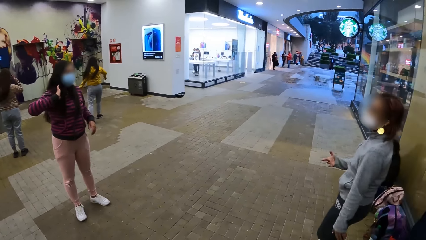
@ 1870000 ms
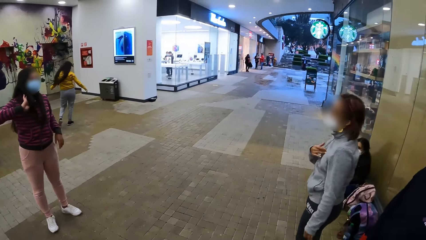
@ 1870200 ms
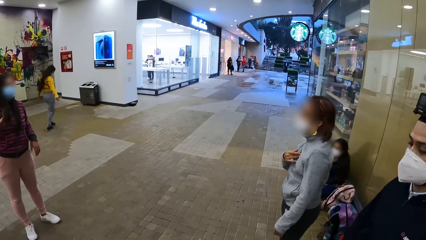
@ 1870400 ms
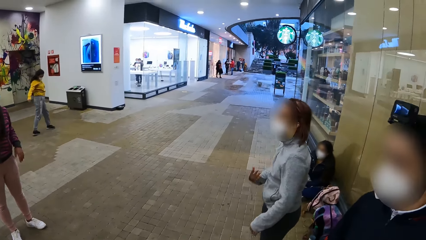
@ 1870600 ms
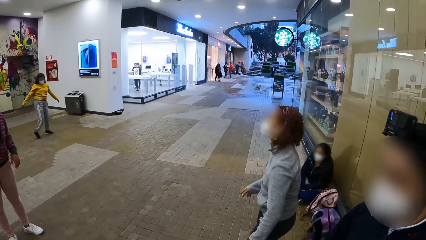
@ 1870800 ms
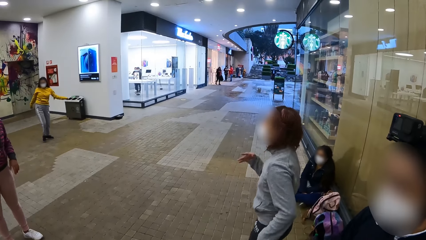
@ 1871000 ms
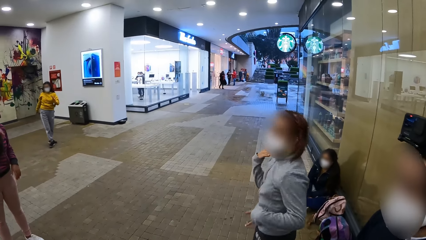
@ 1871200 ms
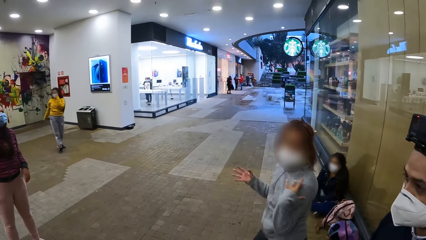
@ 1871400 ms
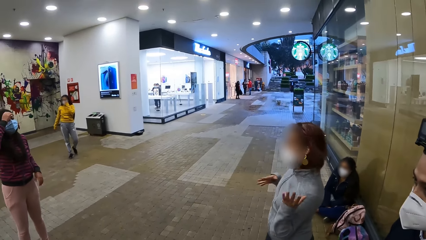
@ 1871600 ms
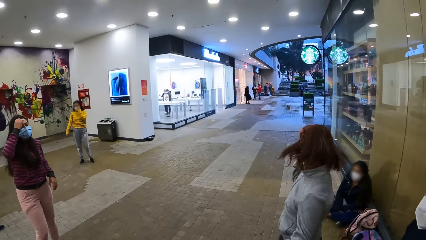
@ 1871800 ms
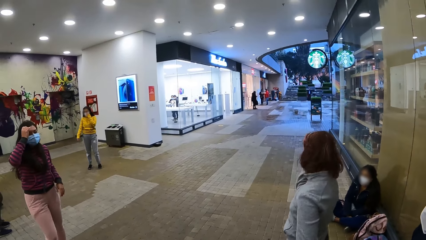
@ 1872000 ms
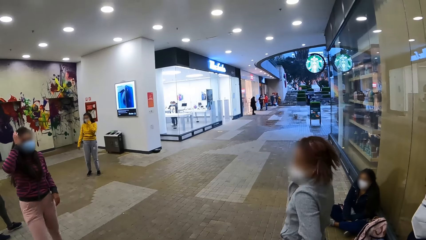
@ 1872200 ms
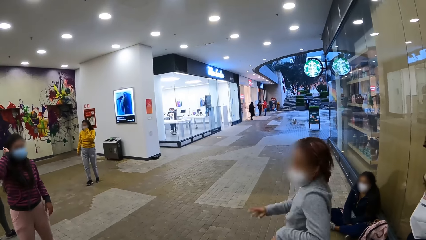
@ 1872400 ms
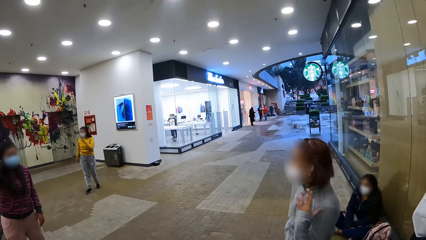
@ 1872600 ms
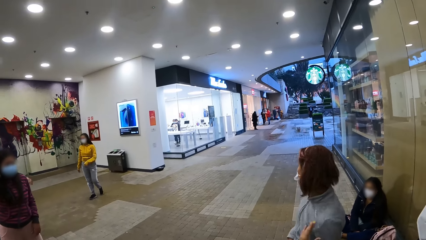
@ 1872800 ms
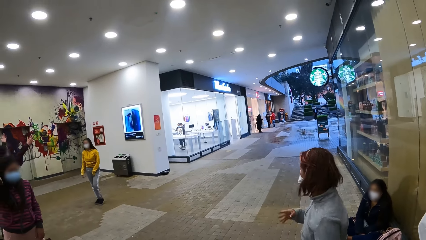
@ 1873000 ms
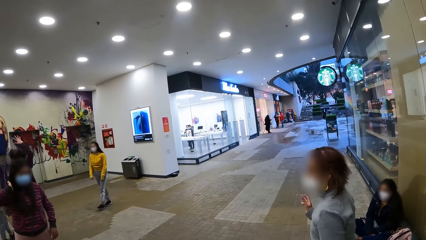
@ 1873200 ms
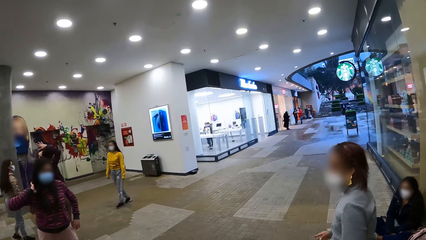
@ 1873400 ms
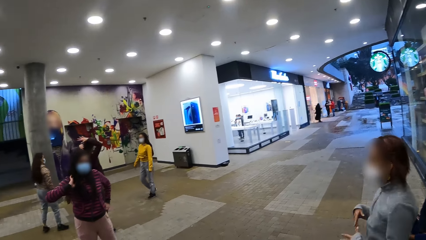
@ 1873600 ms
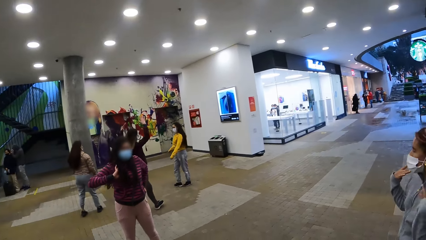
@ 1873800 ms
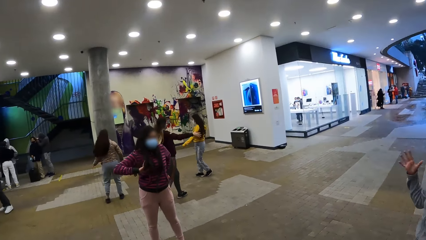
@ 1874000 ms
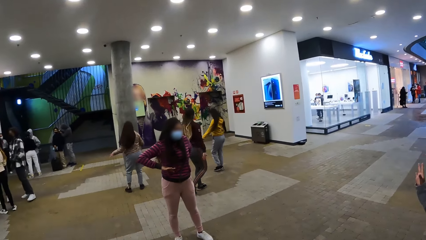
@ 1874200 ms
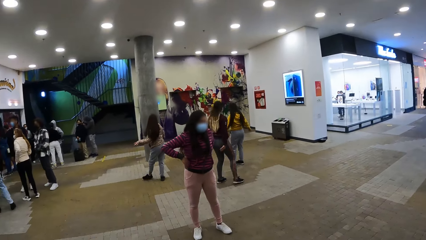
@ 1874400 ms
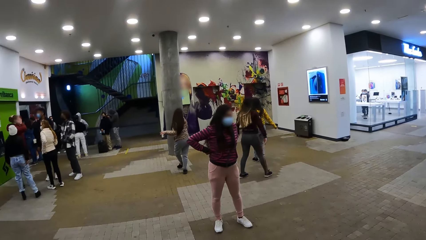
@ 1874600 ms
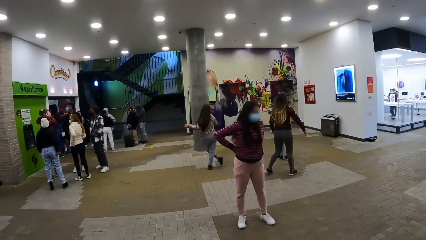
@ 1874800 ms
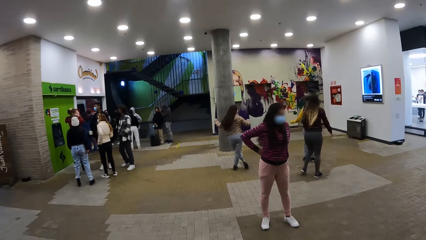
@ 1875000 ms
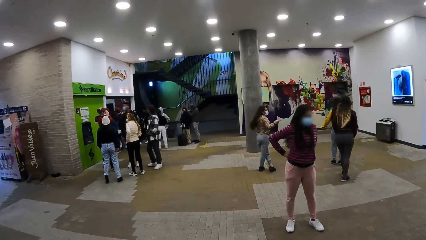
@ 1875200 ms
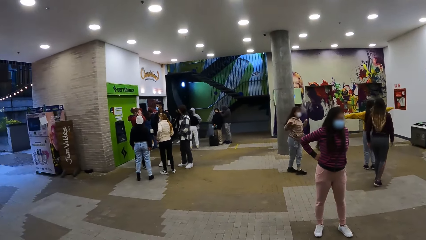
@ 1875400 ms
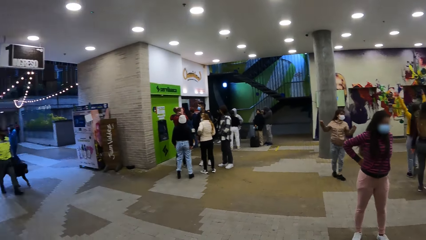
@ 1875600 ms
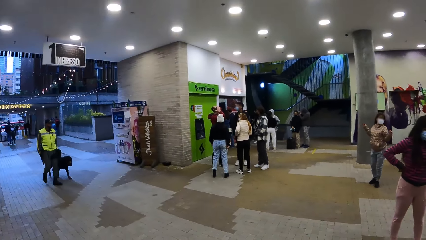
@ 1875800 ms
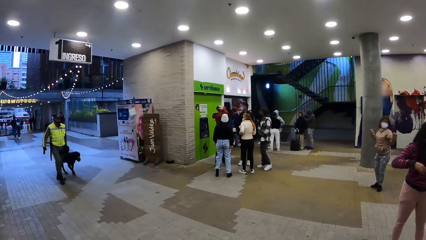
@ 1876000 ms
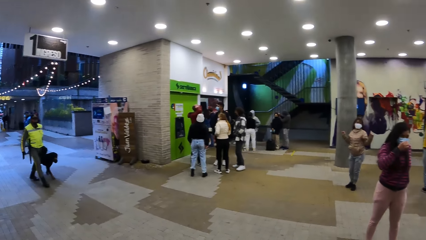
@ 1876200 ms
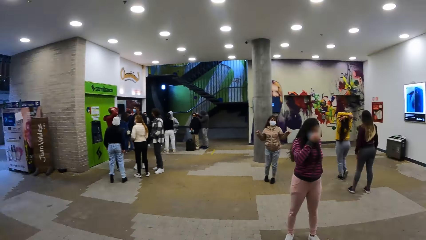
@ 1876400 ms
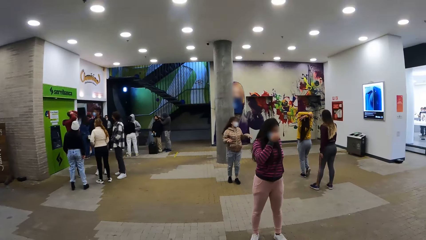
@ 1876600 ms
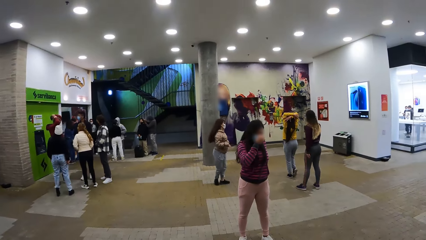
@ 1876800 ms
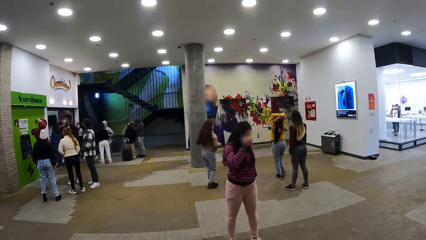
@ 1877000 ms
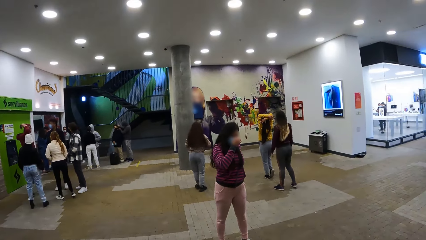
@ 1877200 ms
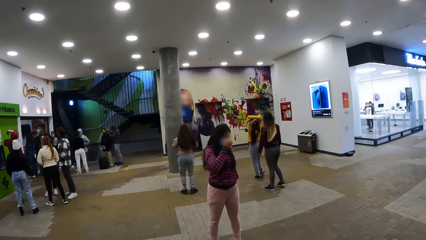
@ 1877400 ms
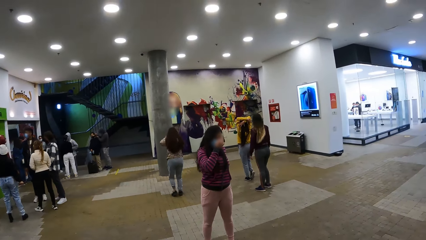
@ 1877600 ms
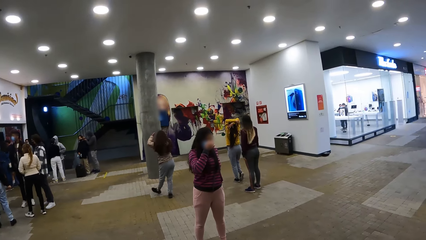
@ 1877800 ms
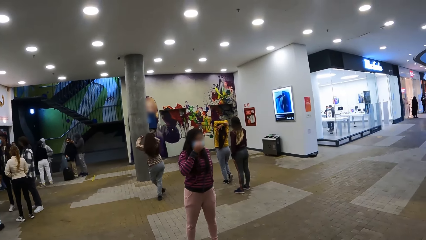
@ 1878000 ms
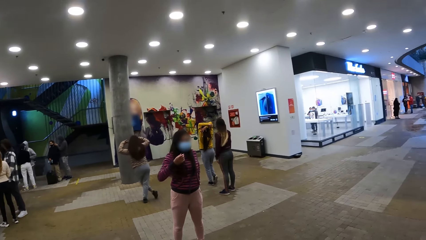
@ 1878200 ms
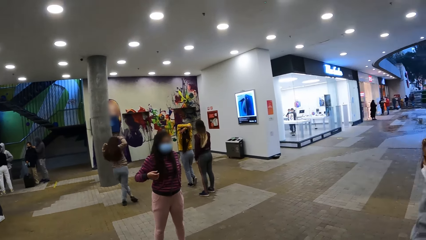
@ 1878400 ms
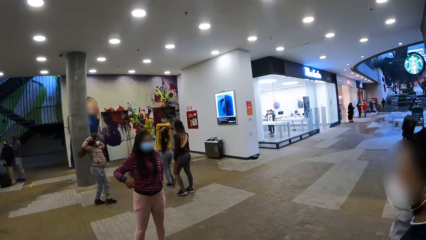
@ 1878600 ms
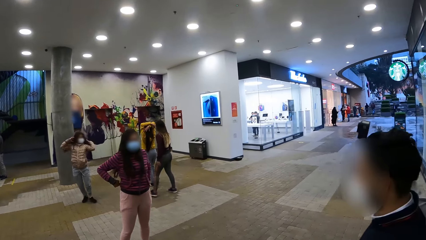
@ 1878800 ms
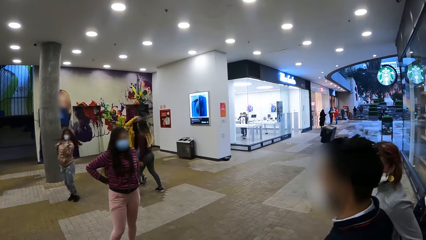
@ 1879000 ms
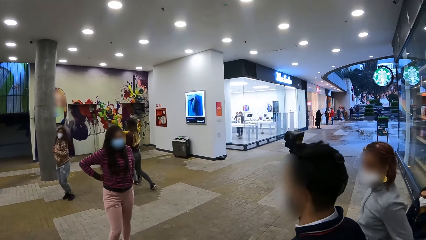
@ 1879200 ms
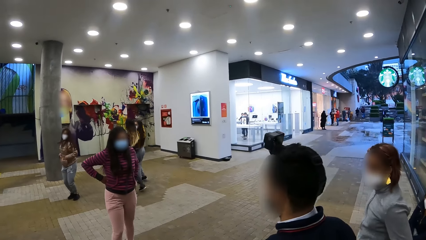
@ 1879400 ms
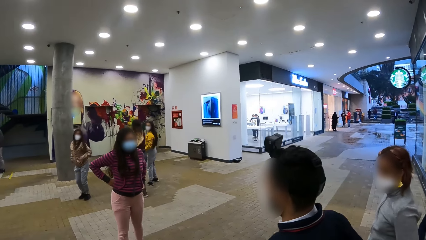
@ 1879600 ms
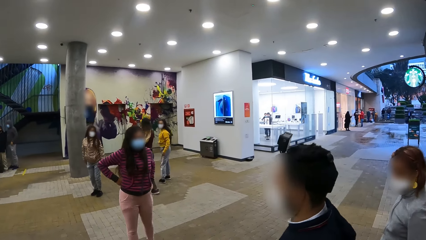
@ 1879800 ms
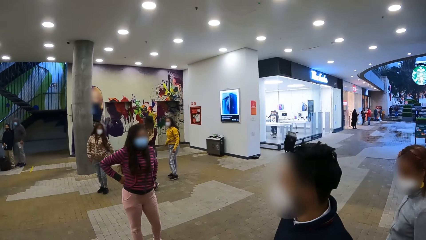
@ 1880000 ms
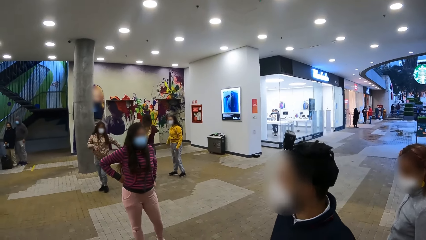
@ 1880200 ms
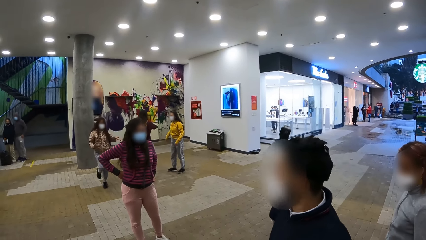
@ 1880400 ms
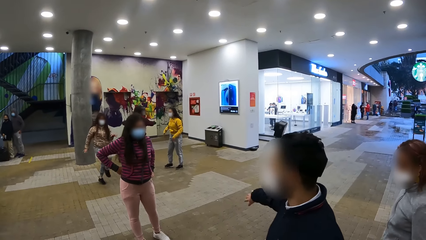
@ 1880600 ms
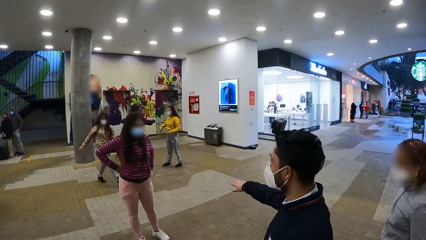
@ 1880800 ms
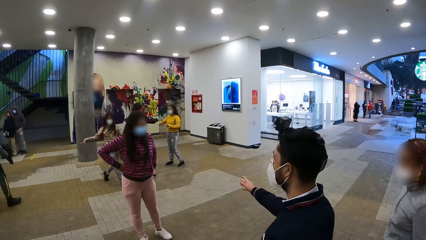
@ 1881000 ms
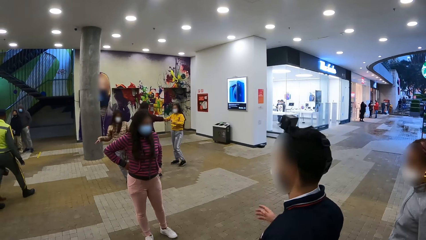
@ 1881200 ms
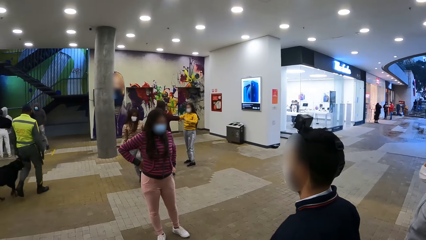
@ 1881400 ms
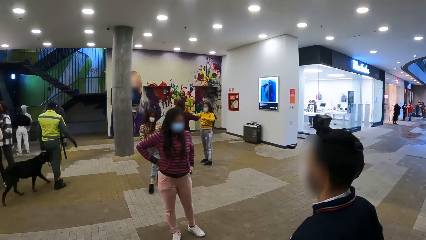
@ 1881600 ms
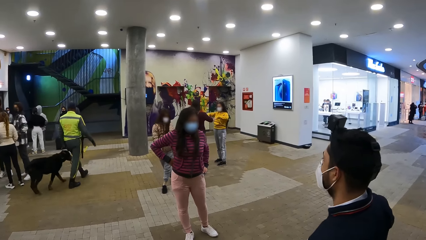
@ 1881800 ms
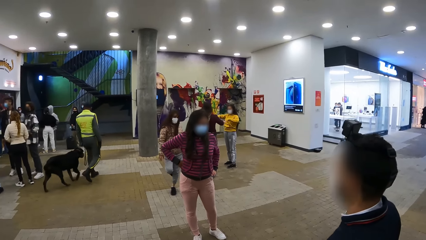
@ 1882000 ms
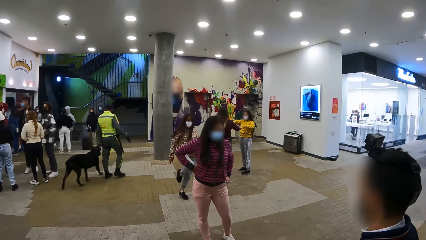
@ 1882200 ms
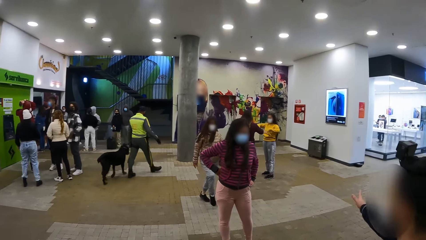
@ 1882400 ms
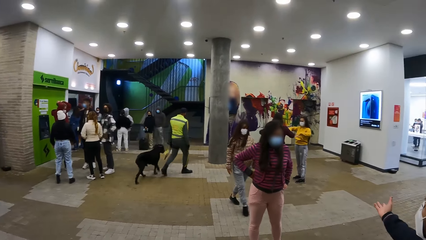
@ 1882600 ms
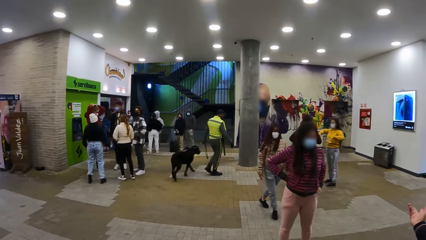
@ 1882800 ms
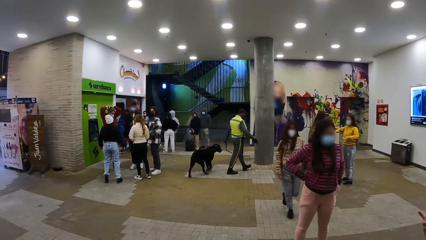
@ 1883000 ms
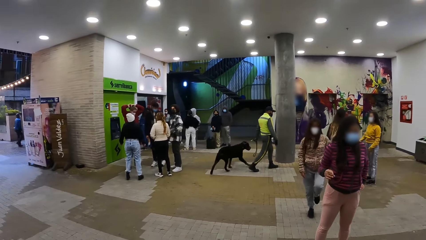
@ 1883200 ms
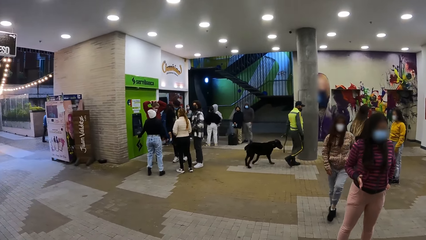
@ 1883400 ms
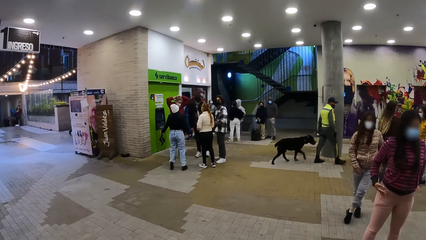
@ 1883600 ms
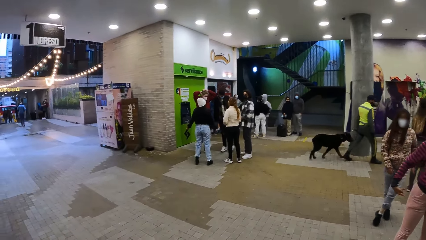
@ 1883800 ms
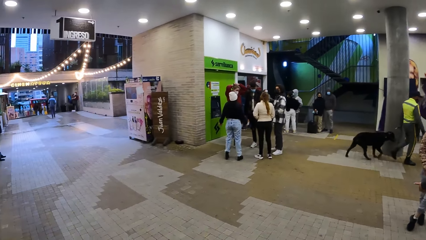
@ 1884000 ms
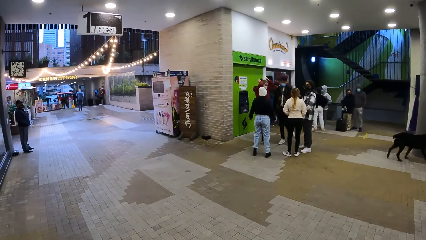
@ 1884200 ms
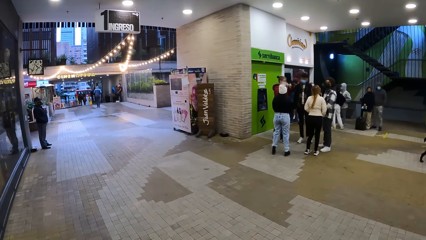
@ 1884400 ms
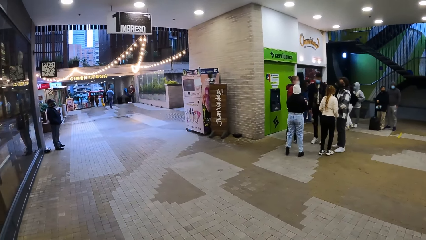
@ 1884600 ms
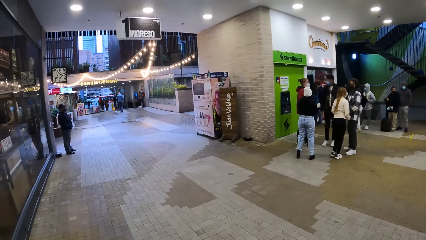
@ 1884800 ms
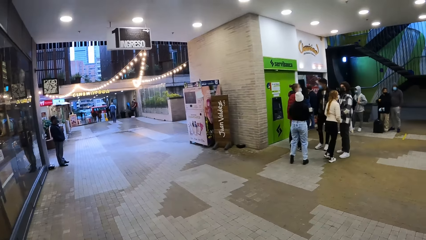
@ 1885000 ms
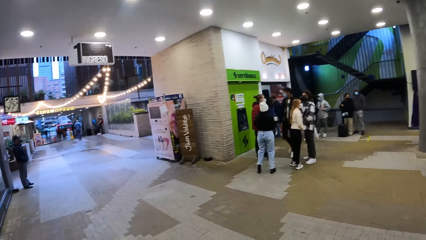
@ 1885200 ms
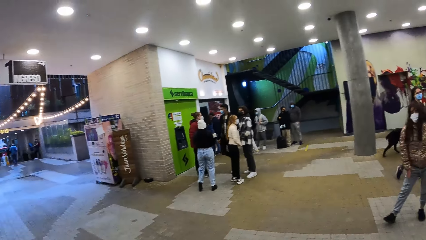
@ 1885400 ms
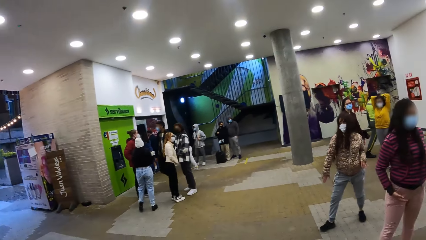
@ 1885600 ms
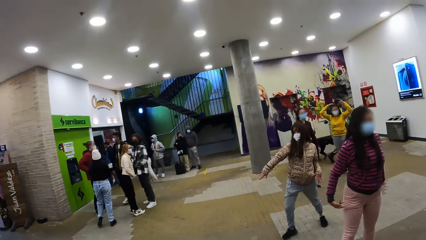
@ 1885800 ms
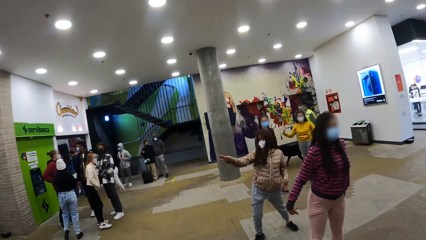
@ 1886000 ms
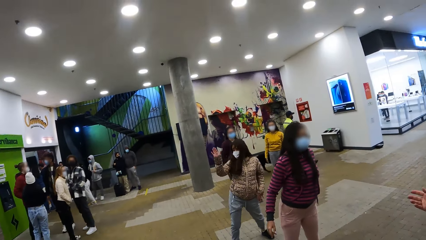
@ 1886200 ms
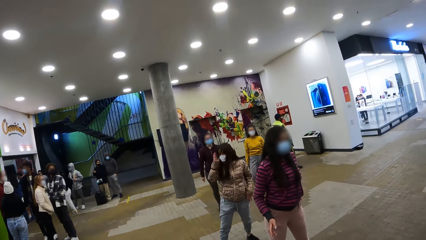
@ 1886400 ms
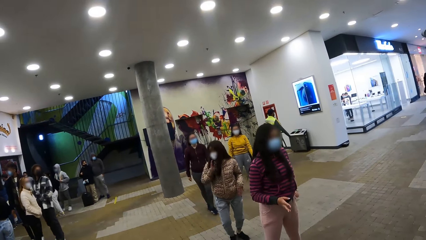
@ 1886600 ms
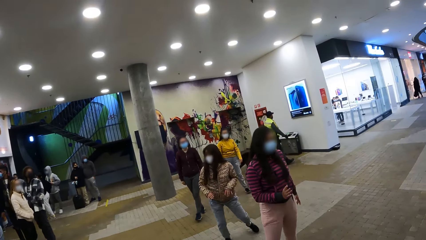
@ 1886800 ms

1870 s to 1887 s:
The camera wearer looks aside. They look at the people doing rehearsal. They look aside.
